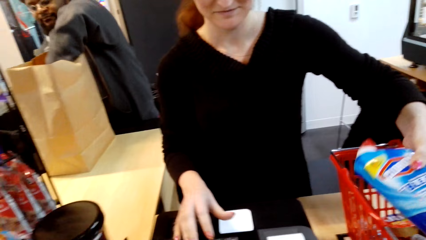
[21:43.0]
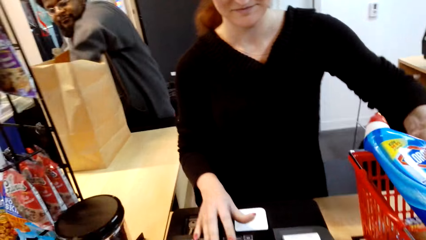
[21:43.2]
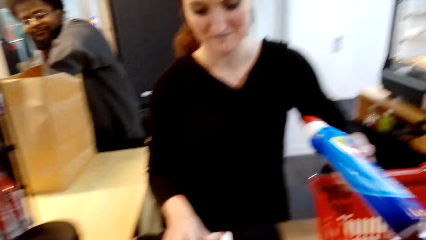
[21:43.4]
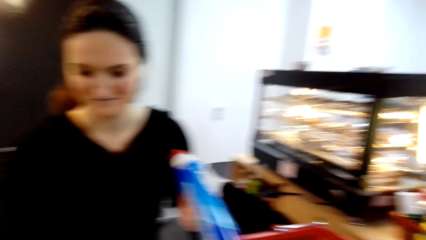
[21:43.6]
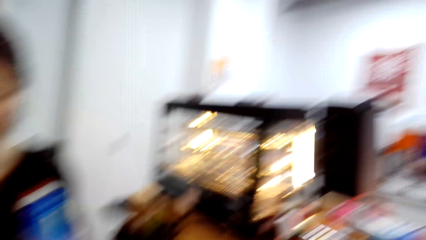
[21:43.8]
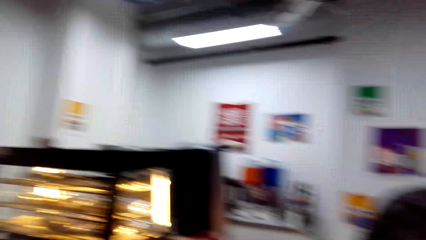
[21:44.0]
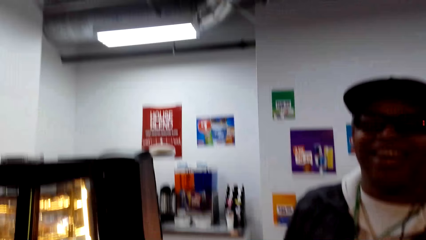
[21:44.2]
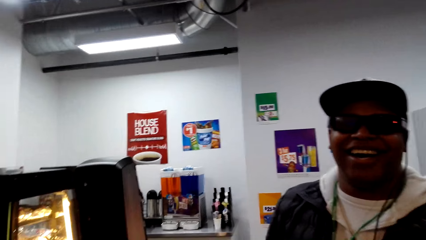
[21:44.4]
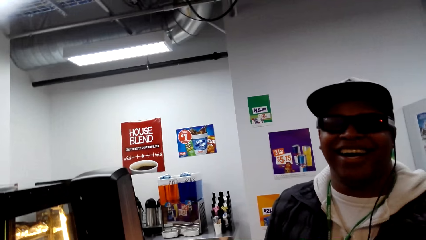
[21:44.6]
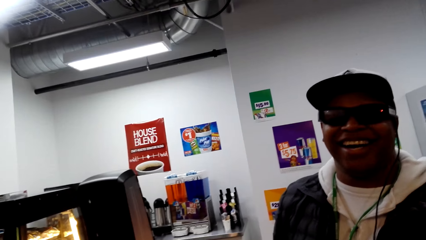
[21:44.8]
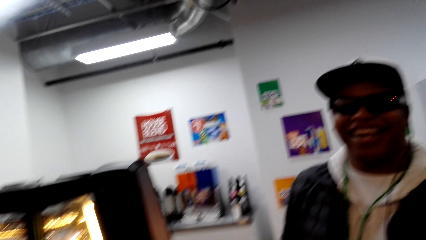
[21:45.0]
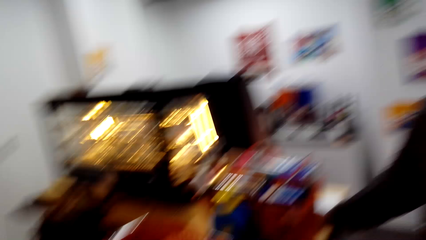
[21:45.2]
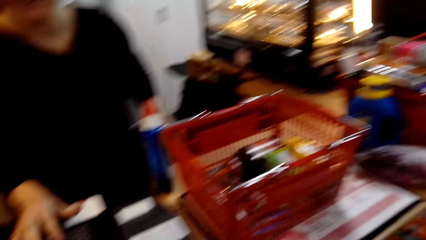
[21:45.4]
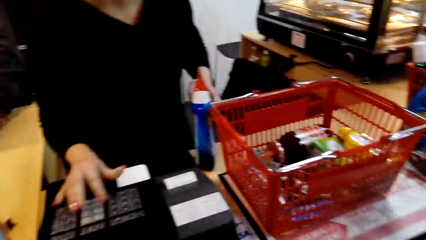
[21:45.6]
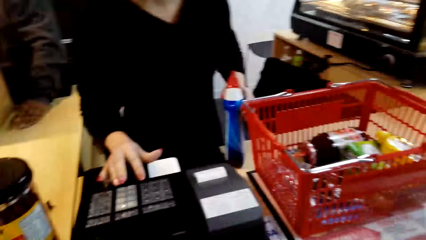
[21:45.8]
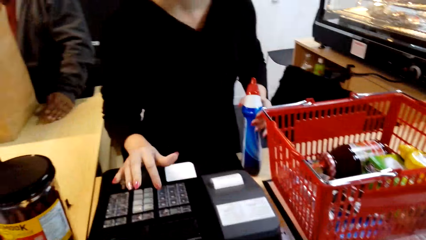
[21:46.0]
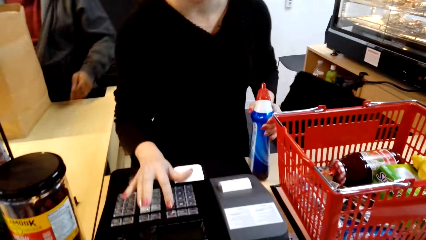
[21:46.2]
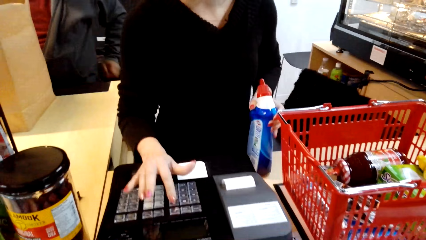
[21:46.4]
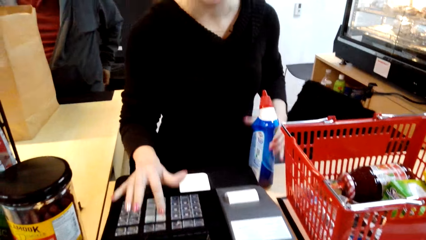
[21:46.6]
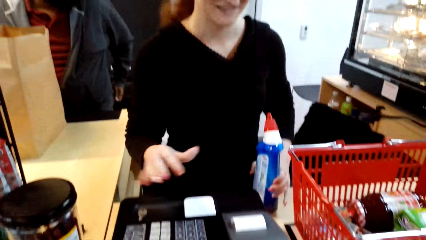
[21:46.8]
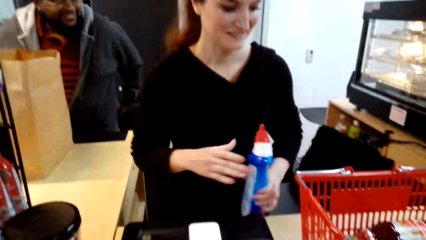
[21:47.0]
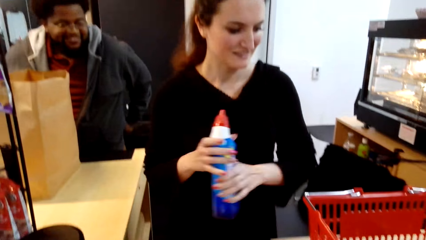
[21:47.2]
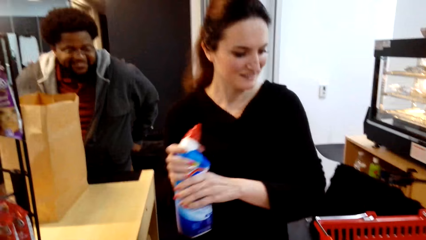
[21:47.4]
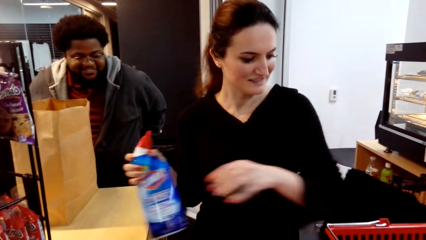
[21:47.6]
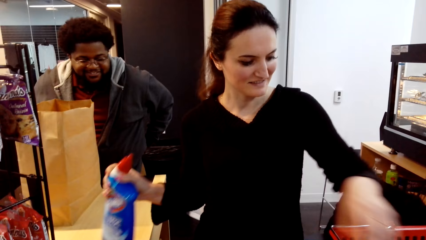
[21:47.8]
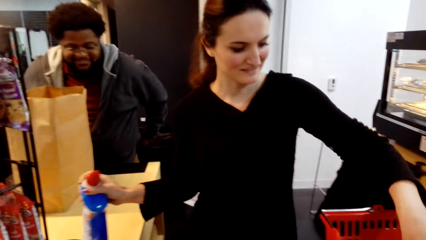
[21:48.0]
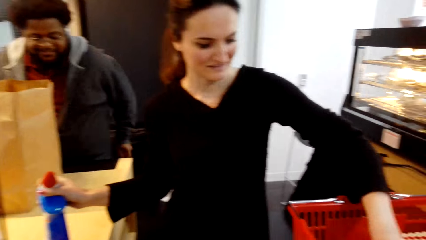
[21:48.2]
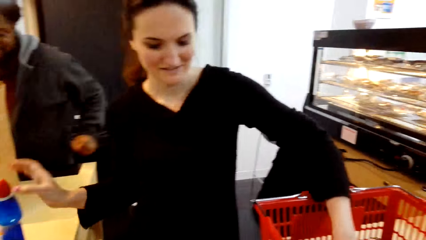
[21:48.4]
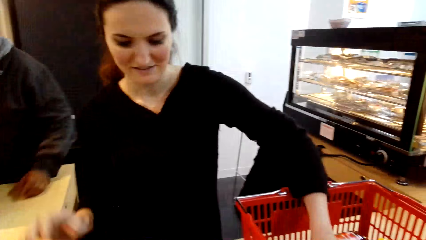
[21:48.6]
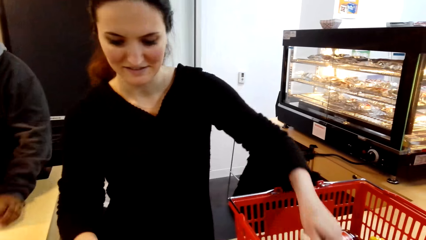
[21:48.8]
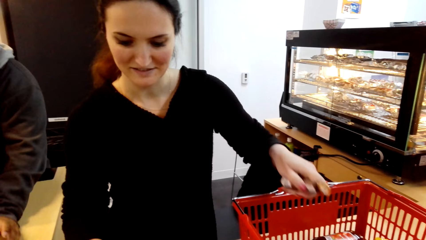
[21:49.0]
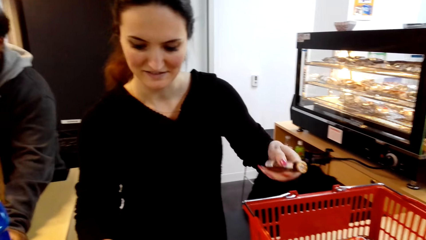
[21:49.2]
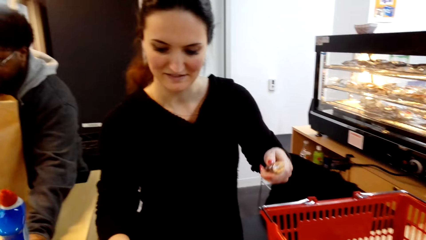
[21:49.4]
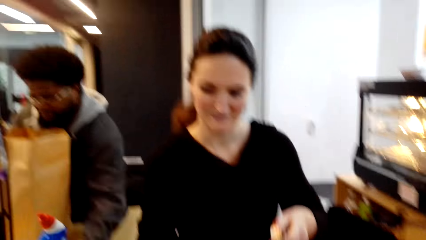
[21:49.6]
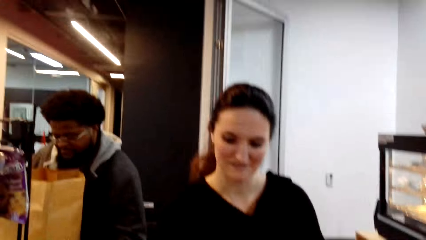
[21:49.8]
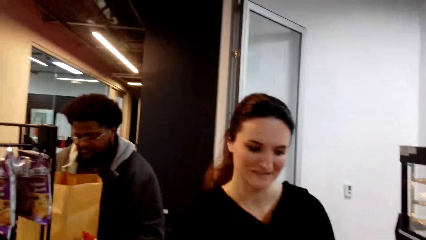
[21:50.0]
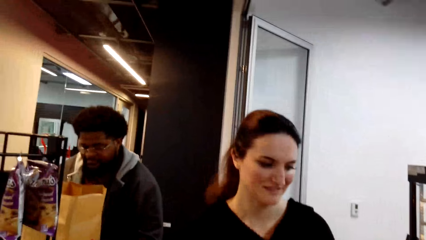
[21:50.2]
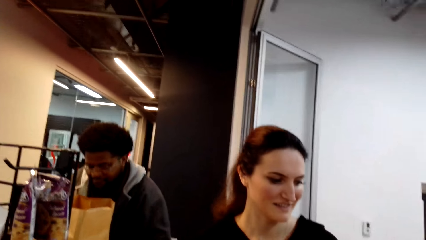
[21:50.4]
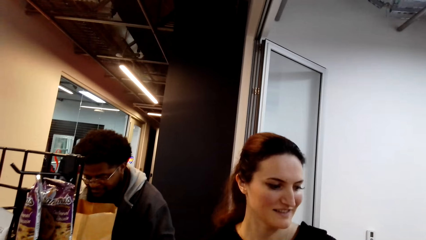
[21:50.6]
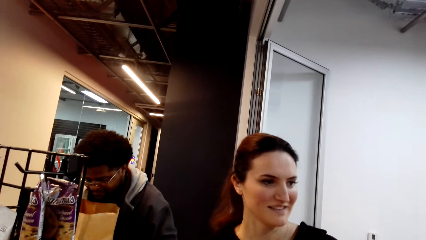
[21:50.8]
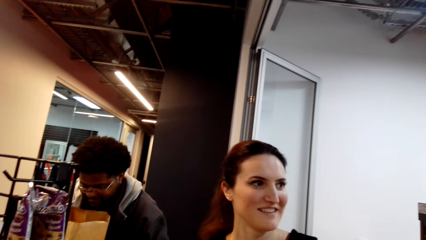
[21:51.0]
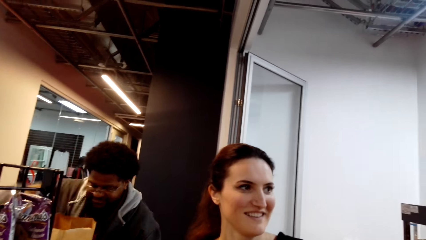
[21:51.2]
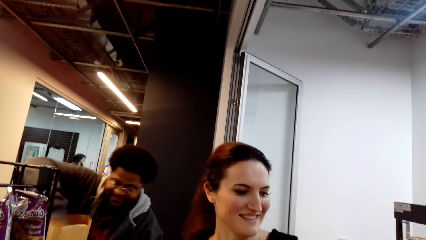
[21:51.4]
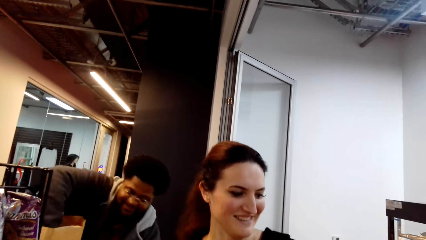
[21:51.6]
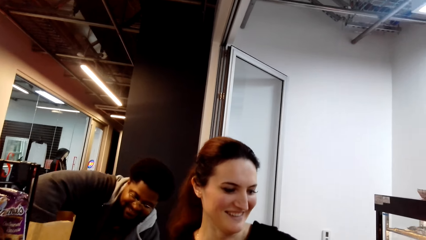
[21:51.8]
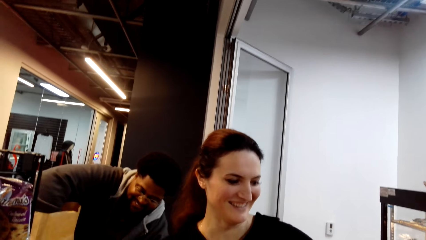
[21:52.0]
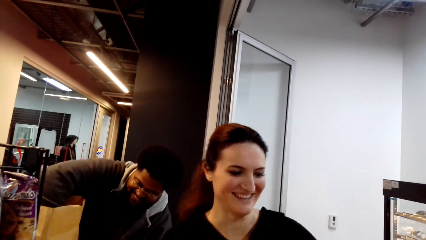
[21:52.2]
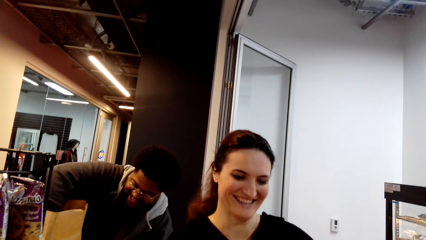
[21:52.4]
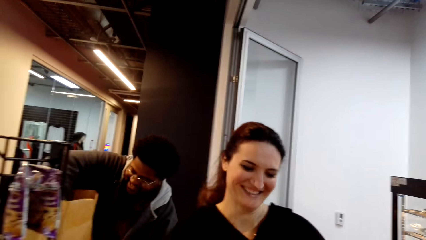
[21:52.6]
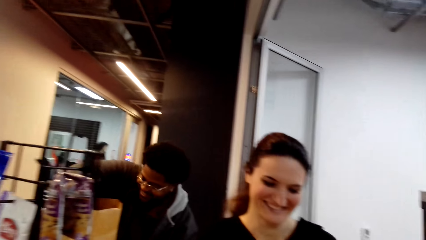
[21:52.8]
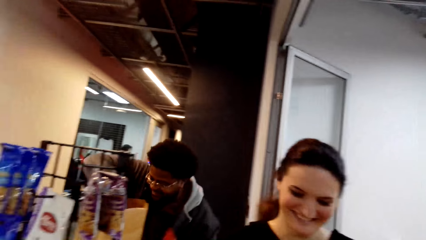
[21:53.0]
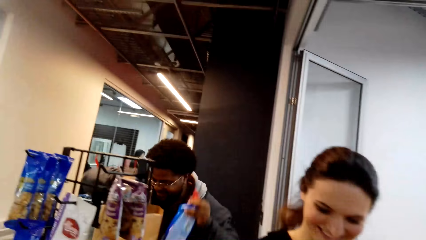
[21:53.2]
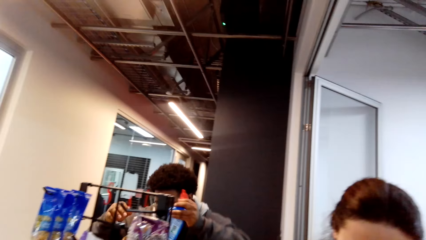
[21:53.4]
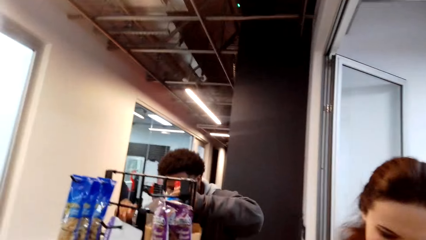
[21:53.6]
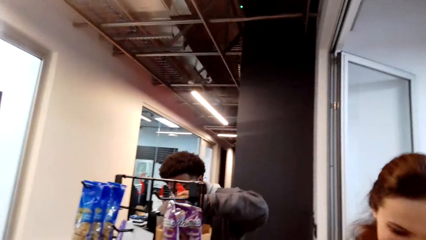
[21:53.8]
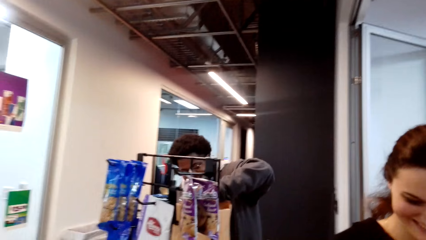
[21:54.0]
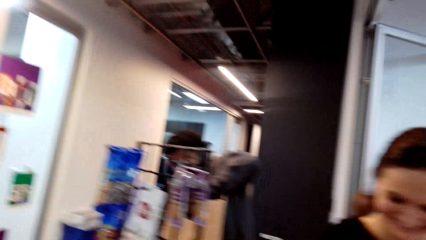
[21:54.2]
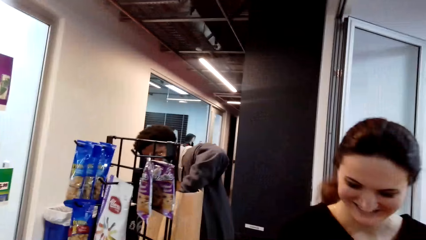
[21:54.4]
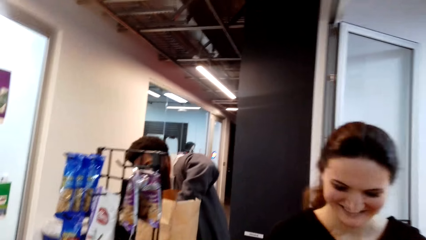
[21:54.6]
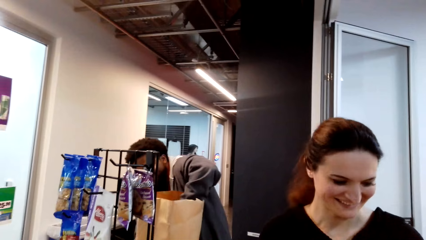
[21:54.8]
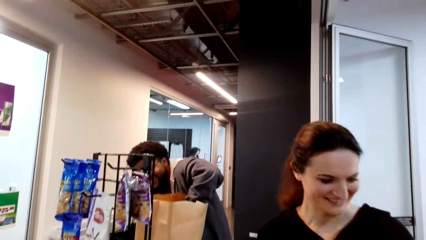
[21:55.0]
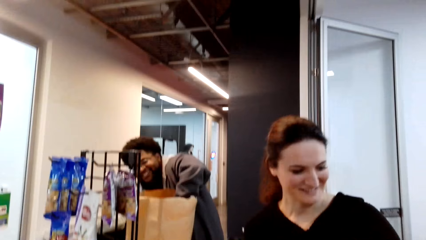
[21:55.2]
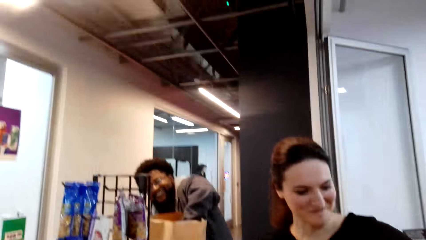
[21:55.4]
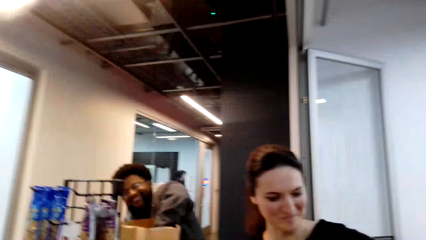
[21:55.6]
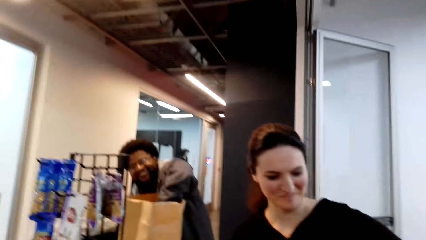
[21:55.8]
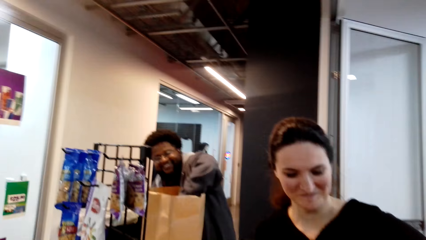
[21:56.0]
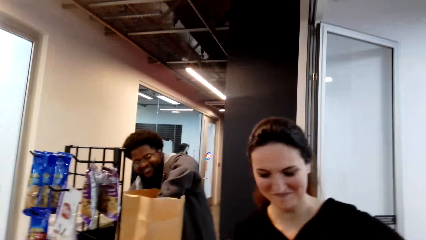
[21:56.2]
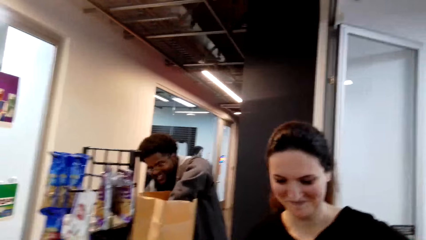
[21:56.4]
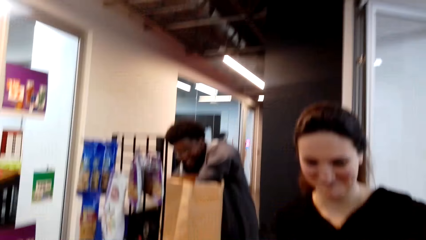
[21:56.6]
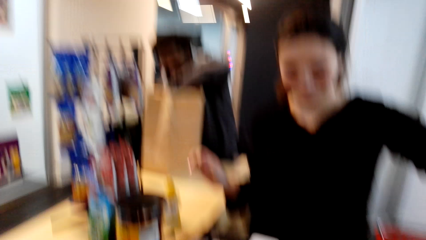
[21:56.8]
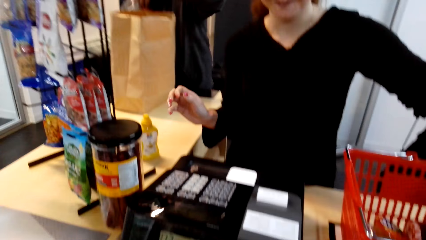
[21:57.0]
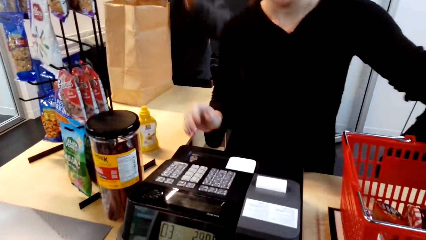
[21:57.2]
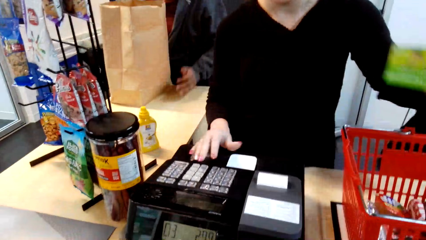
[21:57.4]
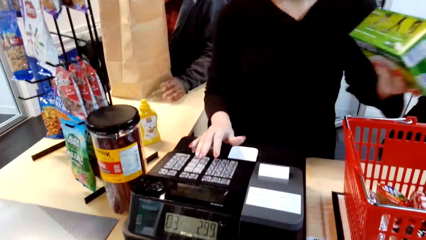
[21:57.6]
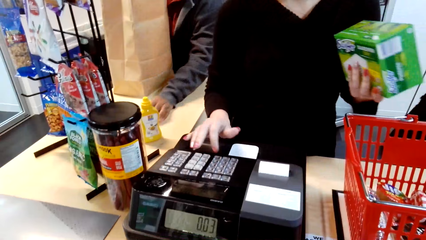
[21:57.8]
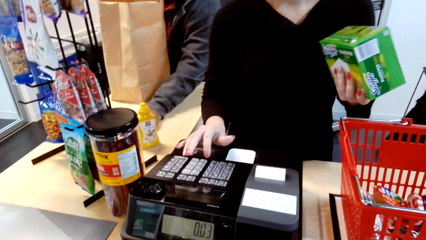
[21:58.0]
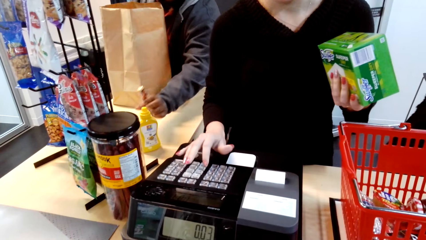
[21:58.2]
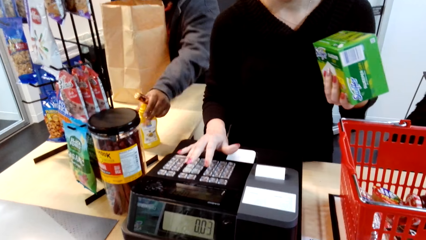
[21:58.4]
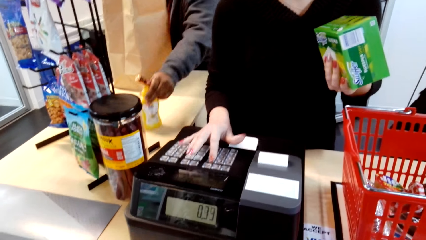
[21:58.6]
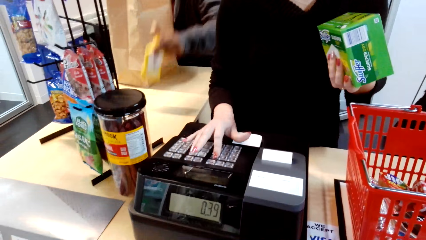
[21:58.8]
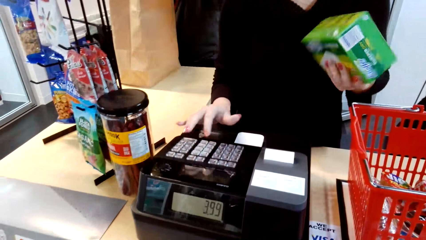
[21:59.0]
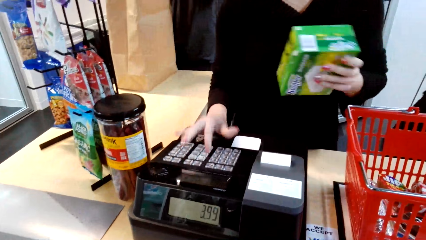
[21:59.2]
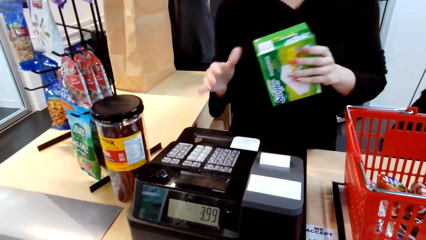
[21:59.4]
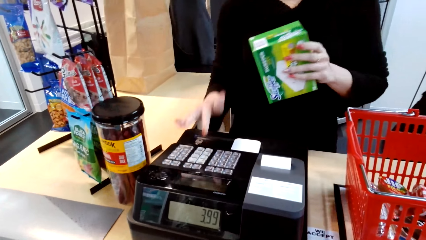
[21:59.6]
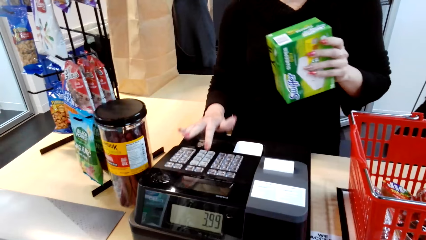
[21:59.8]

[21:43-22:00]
A person packs the item in the shopping bag. Another person takes more items in the basket. The second person calculates the items. A third person talks with the camera wearer. The camera wearer looks around. The first person calculates the items for the camera wearer. The cashier dials the machine. The second person puts the item on the counter and takes more items. The first person takes the item. The second person calculates items for the camera wearer. The first person packs items in the shopping bag and packs more items in the shopping bag. The second person calculates more items for the camera wearer. The first person takes items on the counter.
